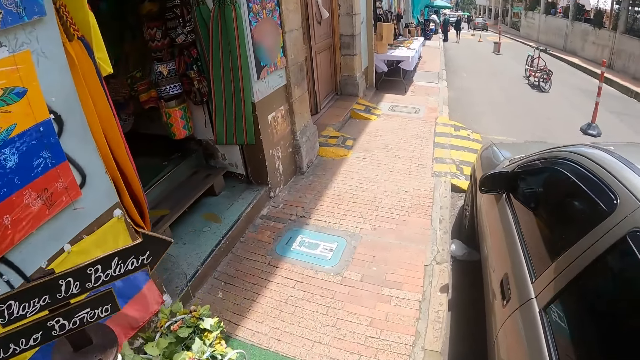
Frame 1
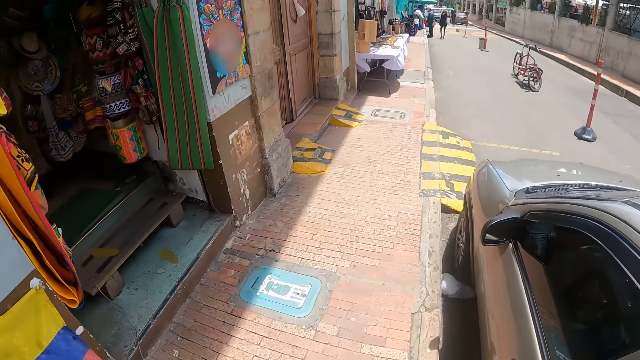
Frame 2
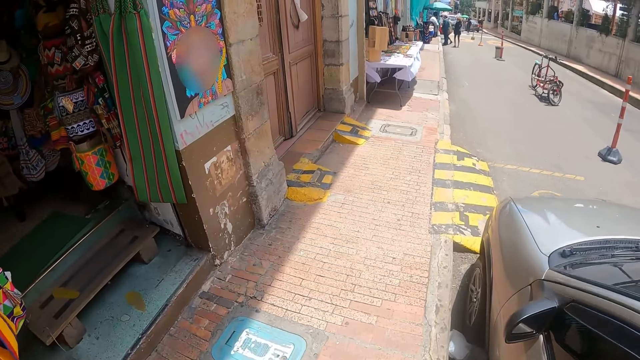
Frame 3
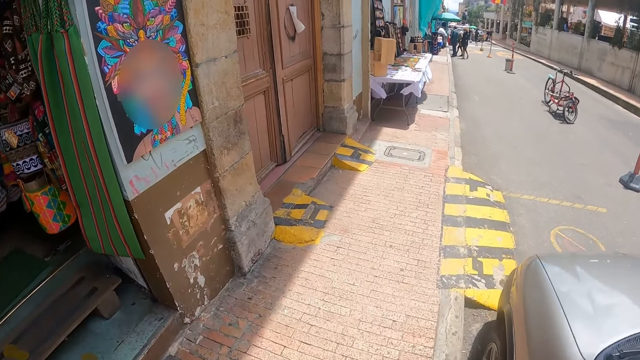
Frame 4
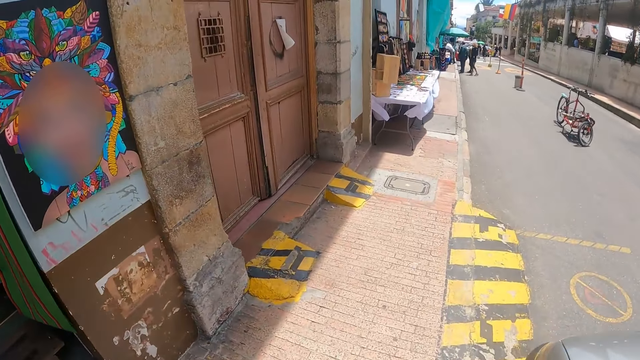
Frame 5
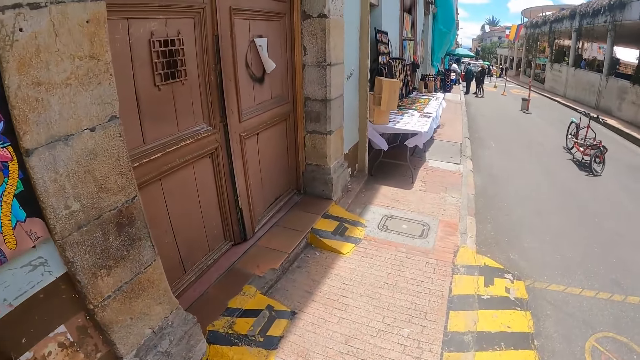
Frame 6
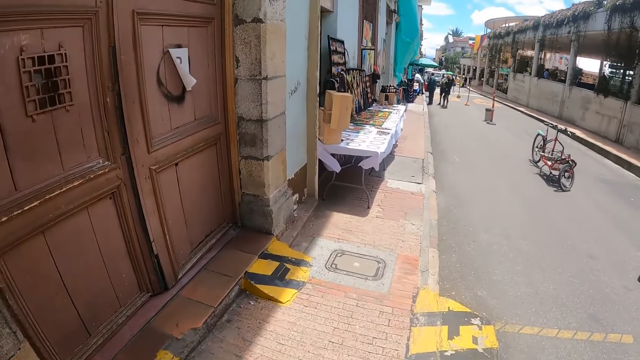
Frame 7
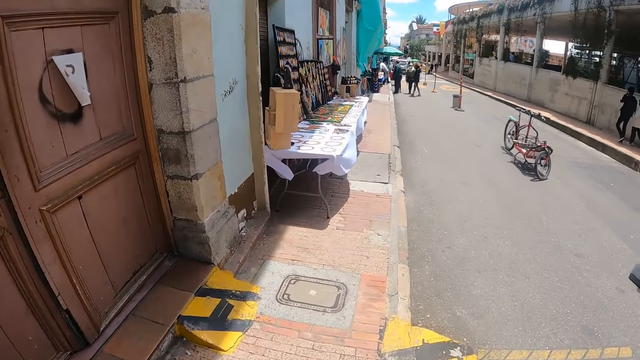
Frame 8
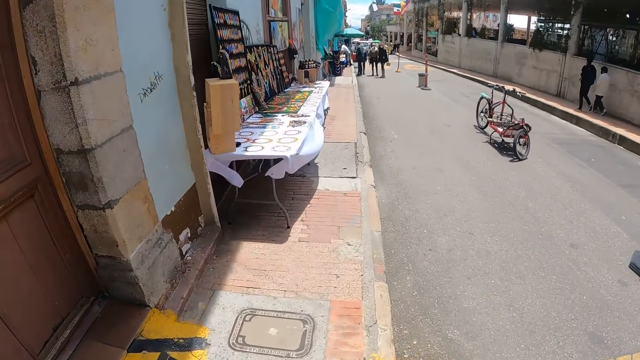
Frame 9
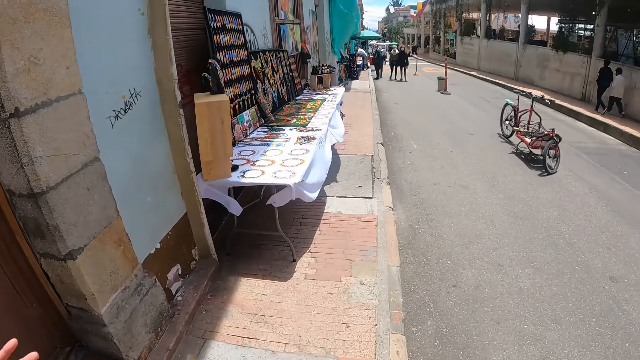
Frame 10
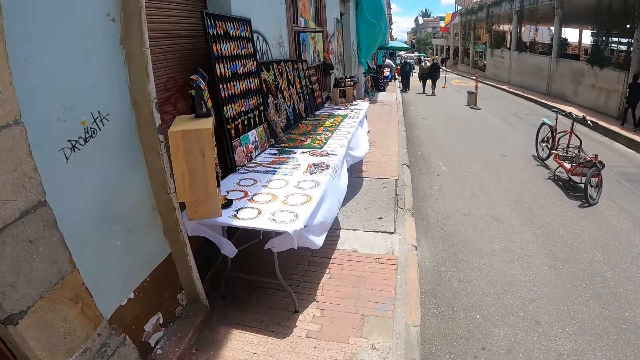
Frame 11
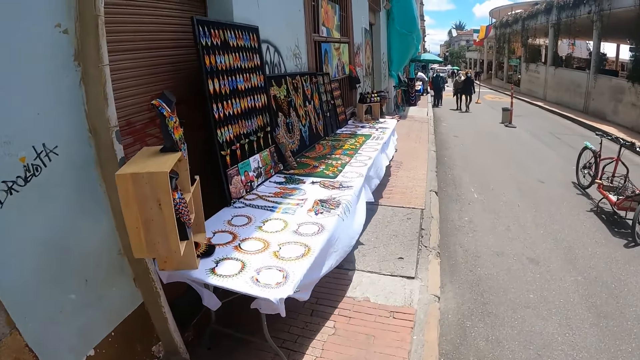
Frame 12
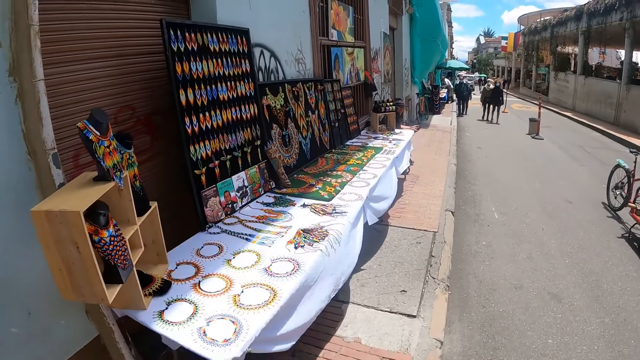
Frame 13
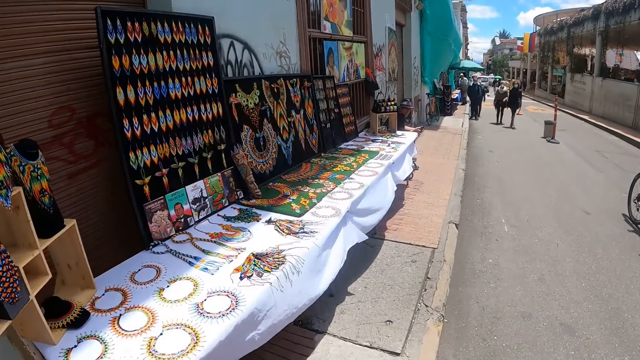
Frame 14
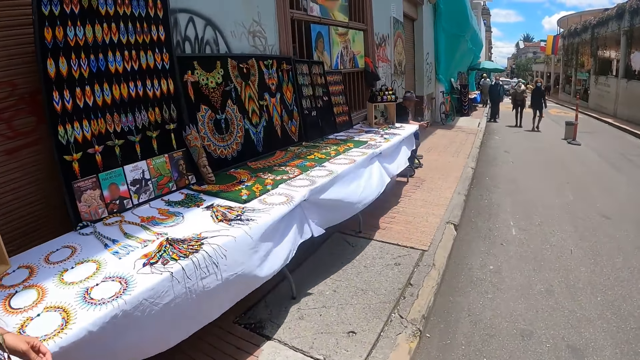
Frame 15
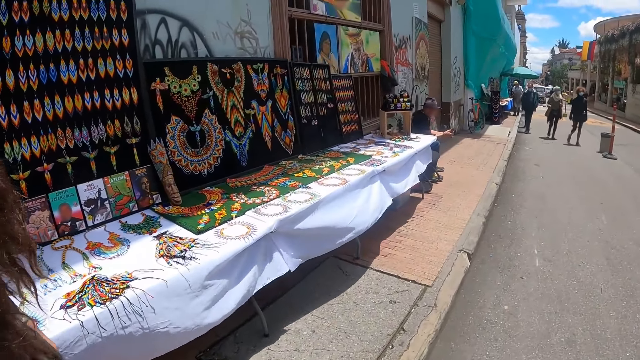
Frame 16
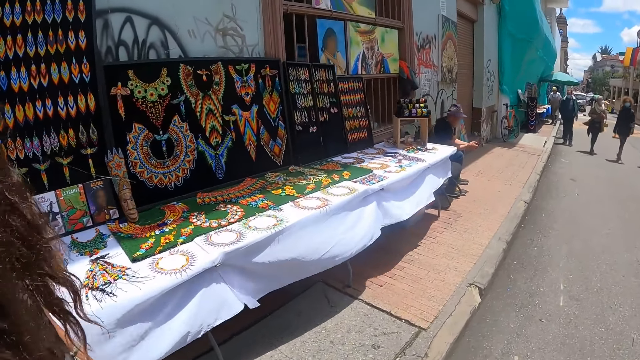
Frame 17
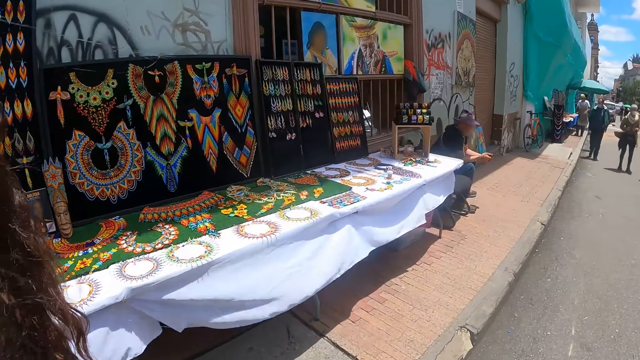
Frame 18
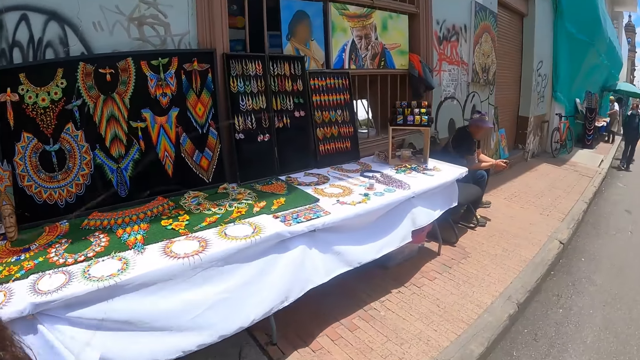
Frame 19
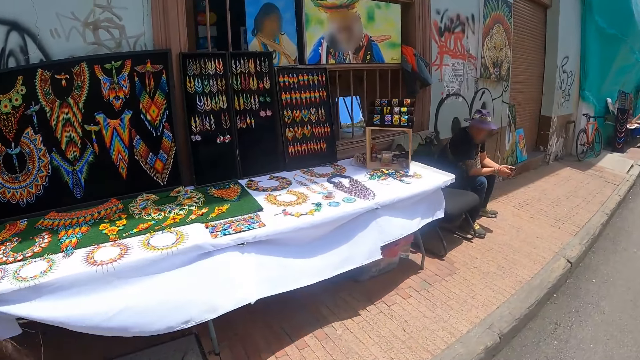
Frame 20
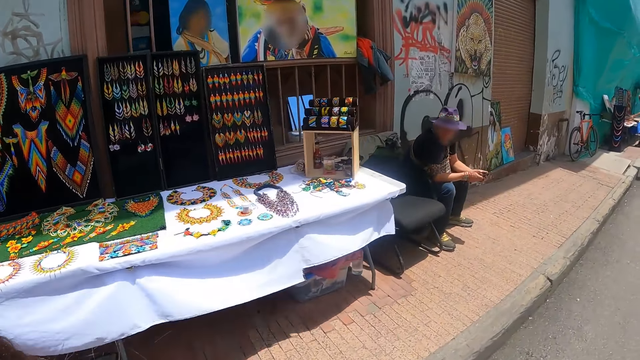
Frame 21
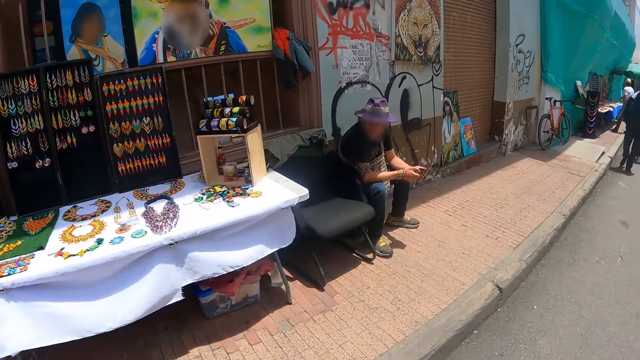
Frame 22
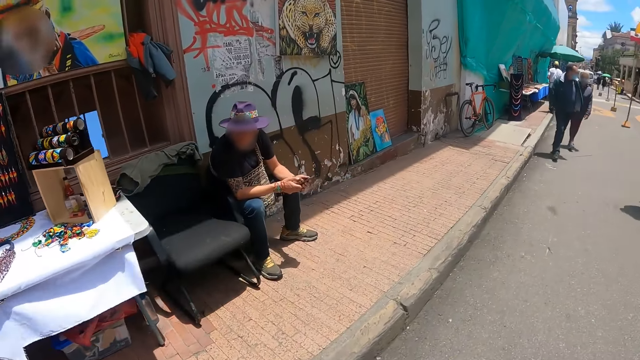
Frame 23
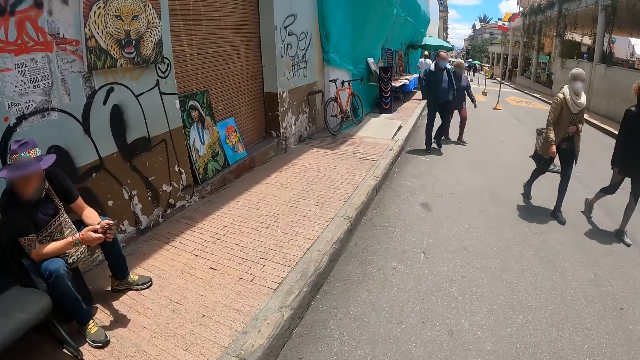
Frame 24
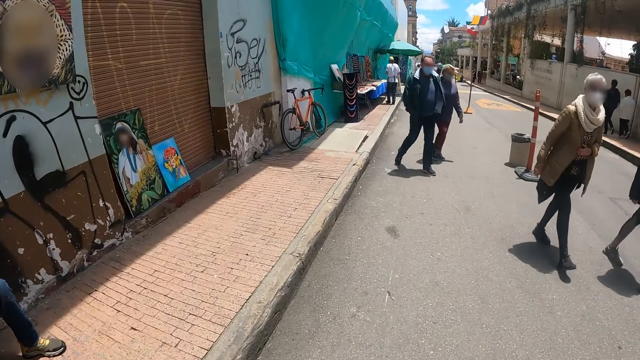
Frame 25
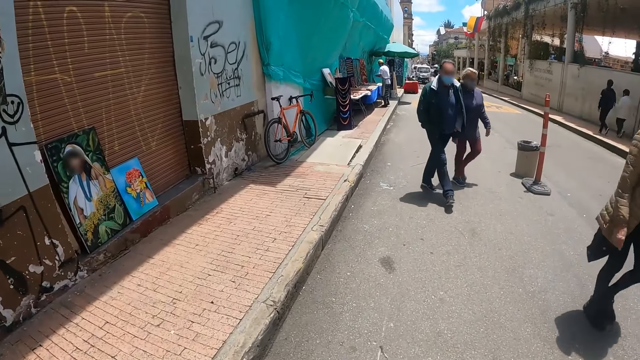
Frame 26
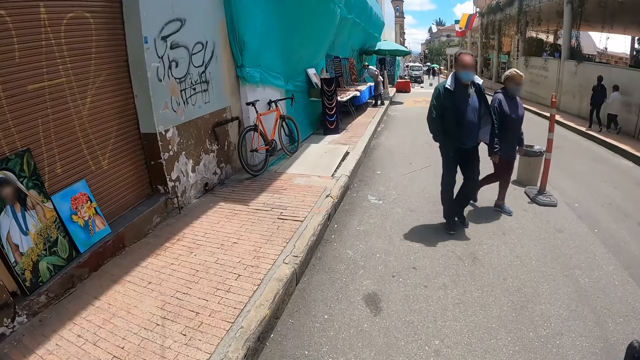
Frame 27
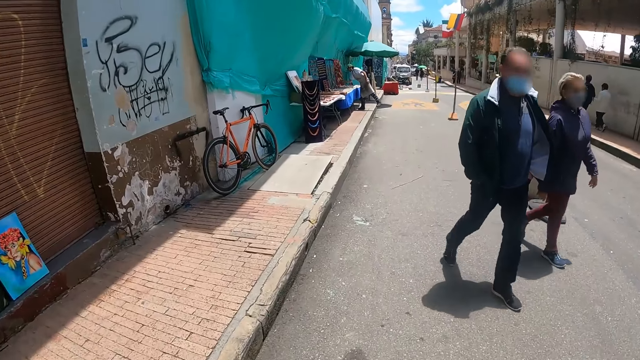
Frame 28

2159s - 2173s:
The camera wearer walks on the road. They look around. They walk on the road.

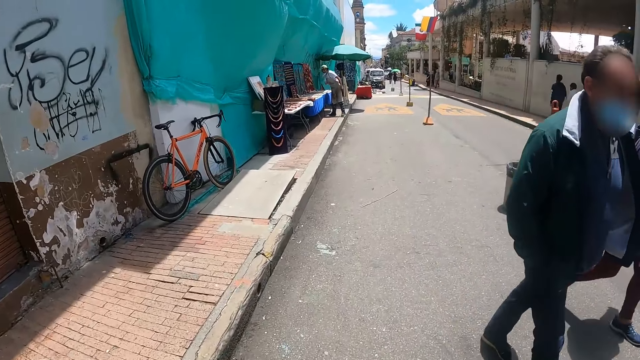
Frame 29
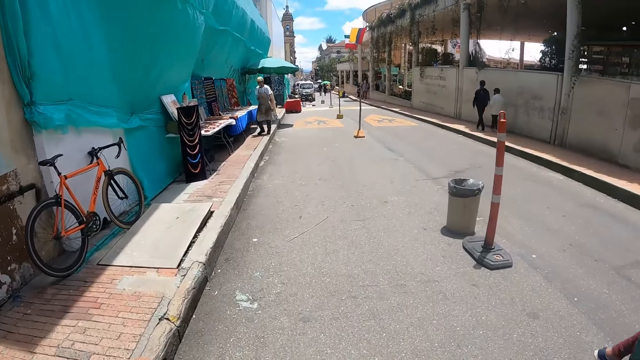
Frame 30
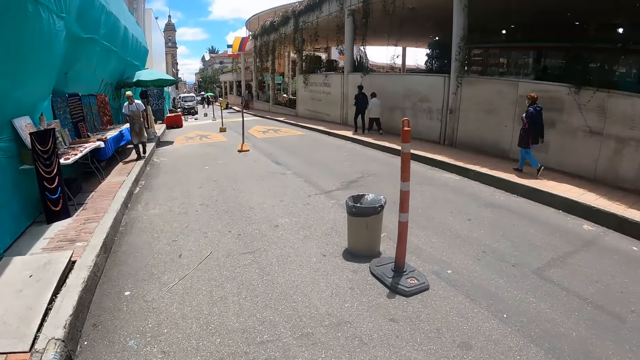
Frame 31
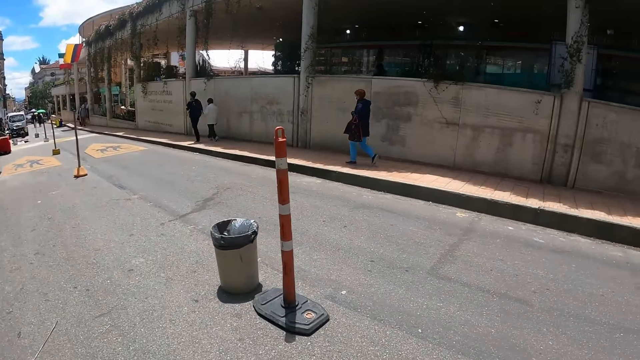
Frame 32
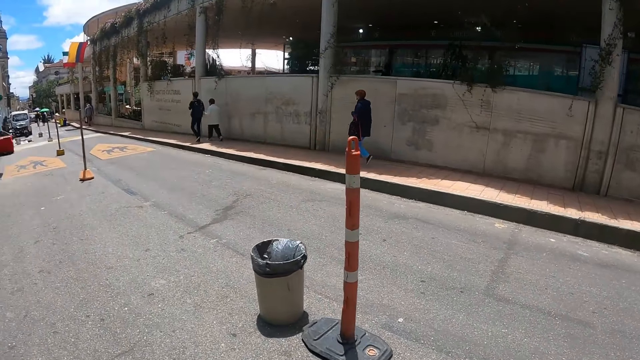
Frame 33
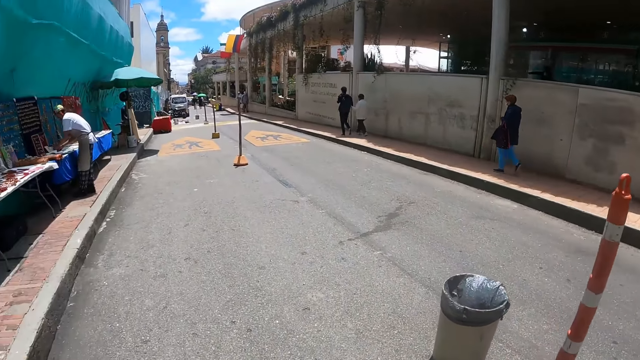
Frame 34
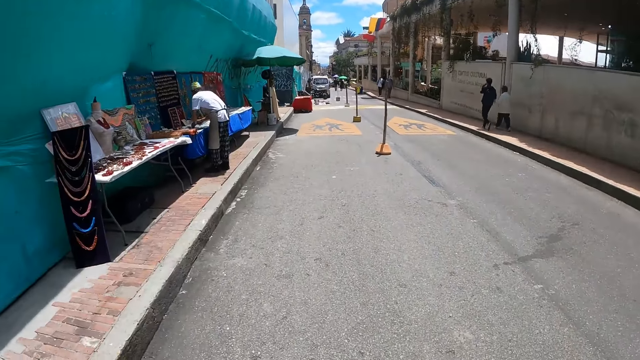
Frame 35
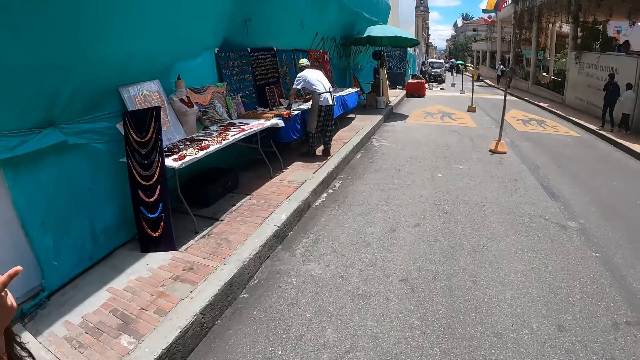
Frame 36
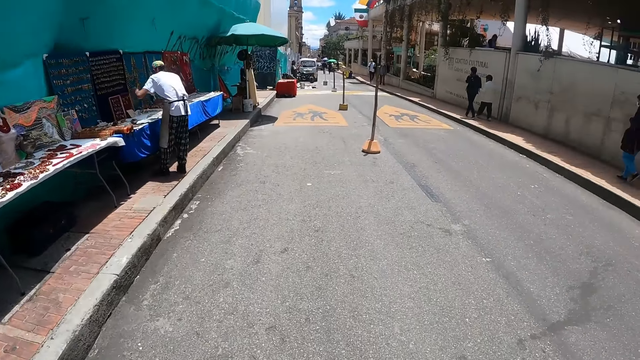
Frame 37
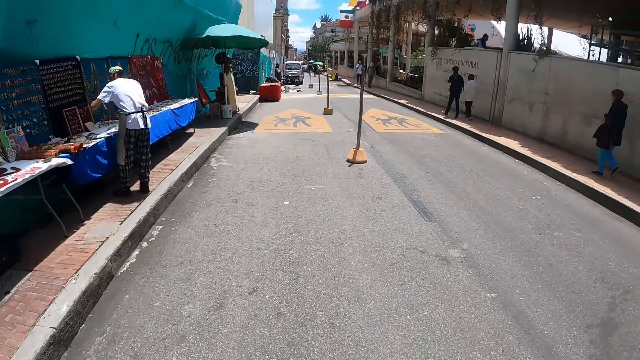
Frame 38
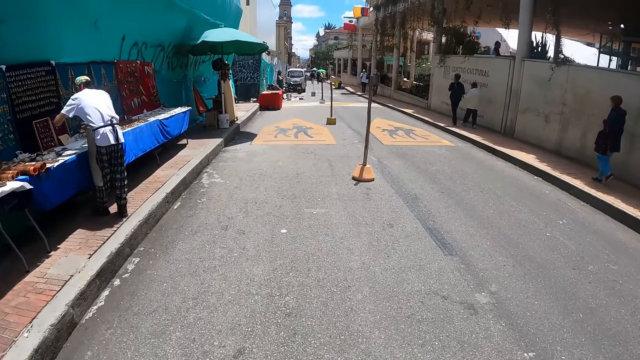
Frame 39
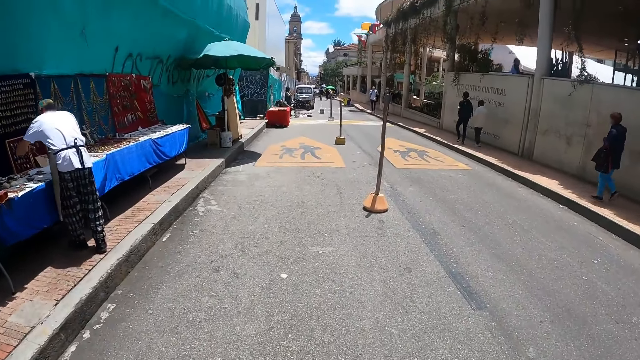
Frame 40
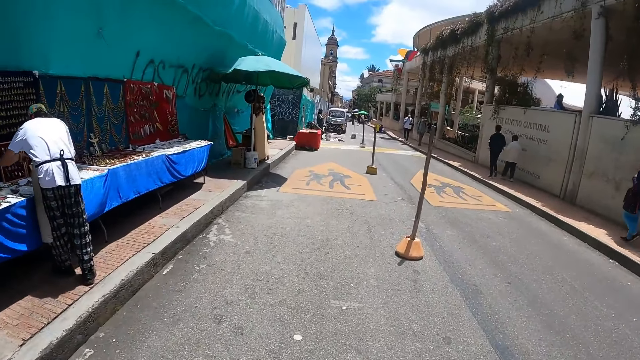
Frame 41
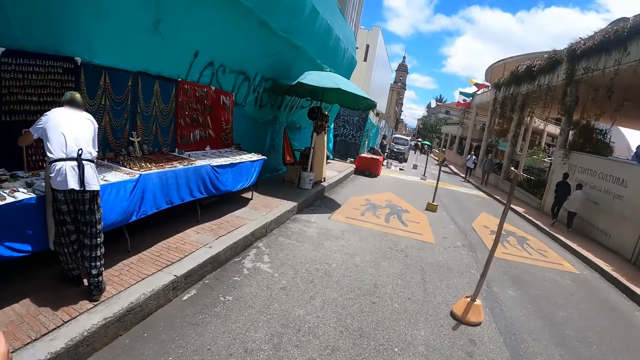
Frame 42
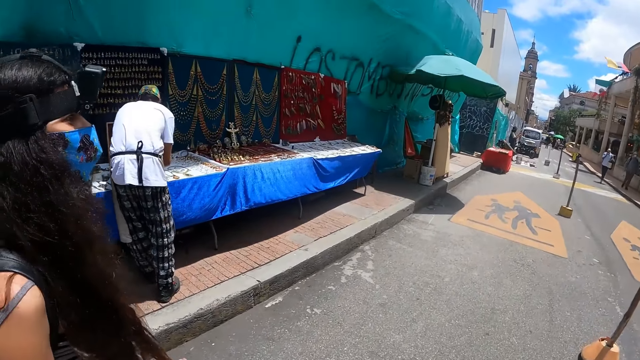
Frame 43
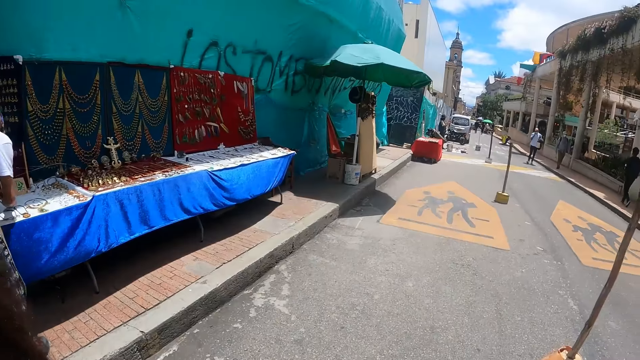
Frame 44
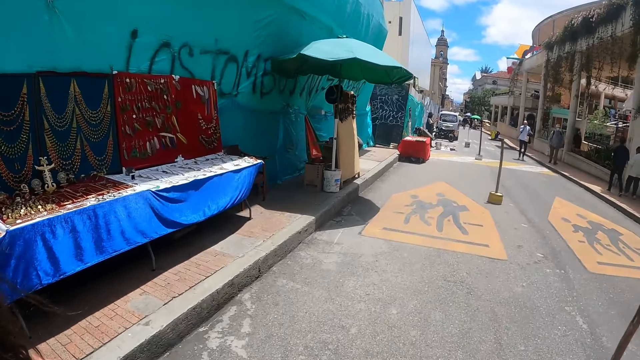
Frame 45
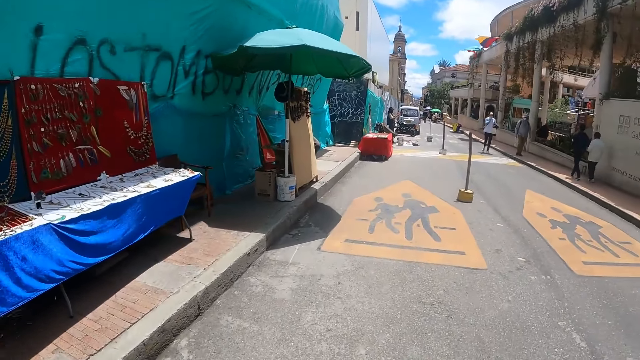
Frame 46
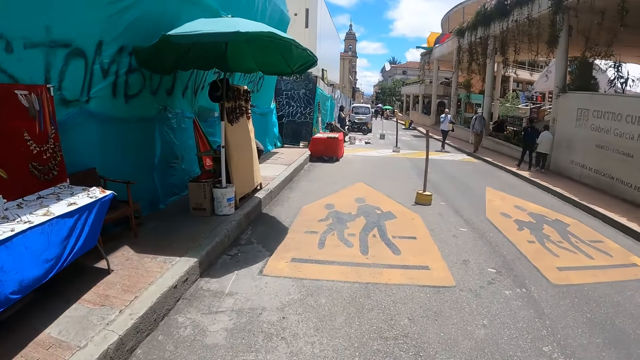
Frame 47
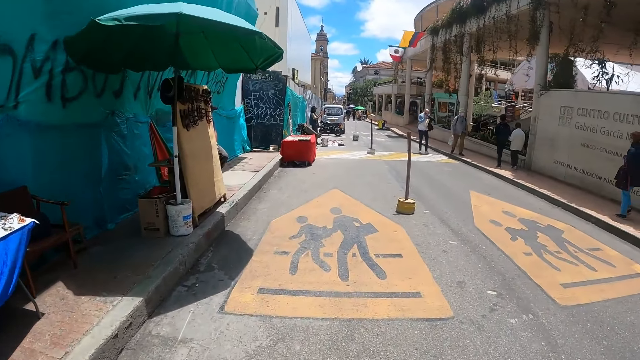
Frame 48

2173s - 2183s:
The camera wearer looks around. They look at a lady.
